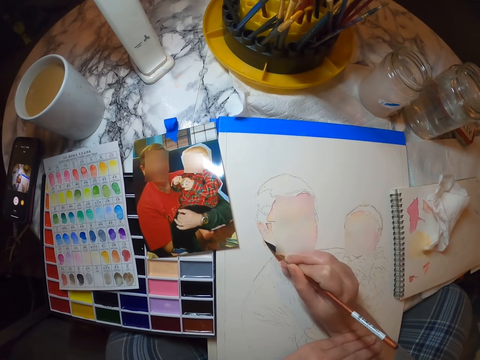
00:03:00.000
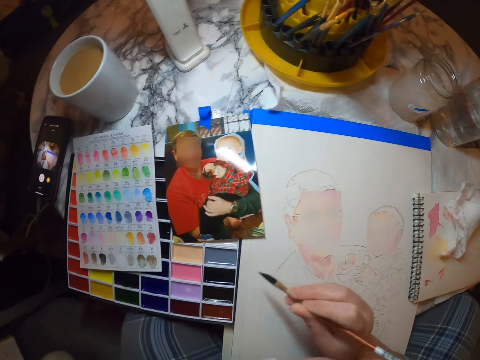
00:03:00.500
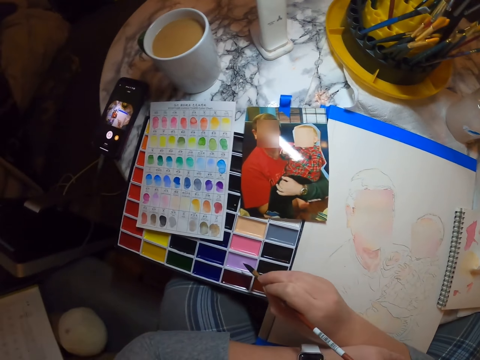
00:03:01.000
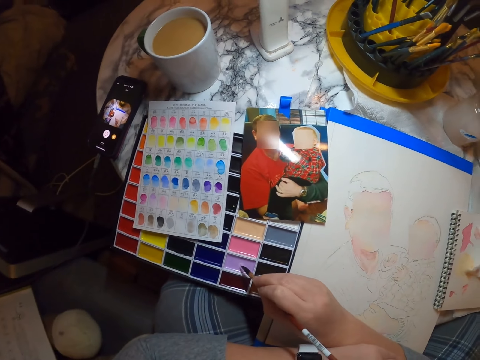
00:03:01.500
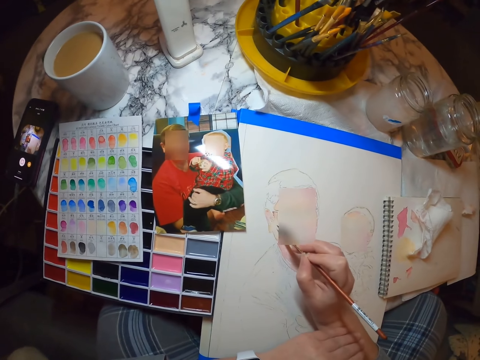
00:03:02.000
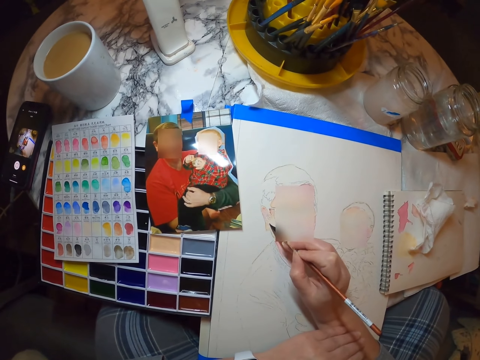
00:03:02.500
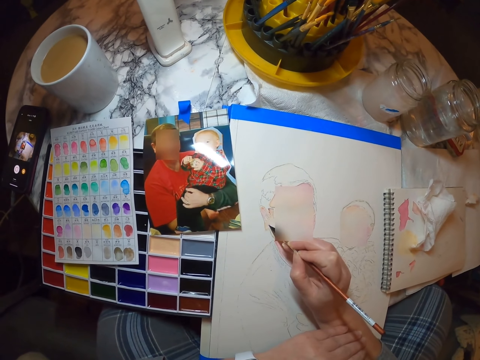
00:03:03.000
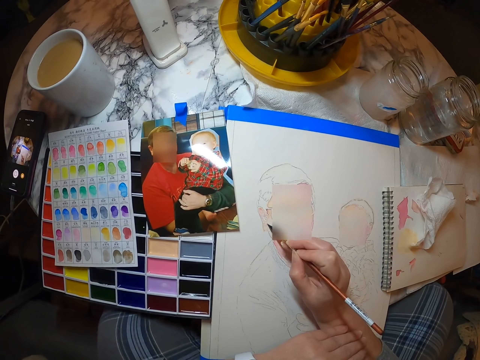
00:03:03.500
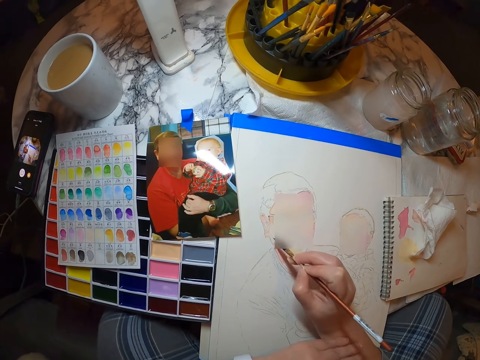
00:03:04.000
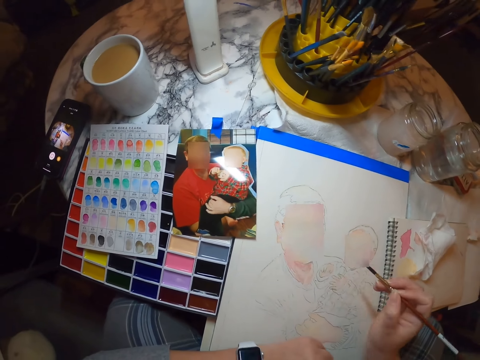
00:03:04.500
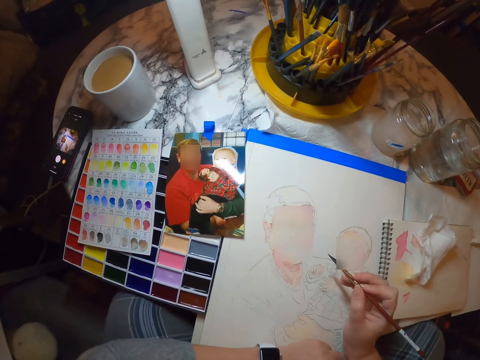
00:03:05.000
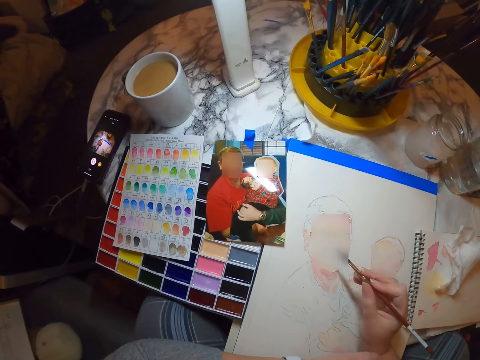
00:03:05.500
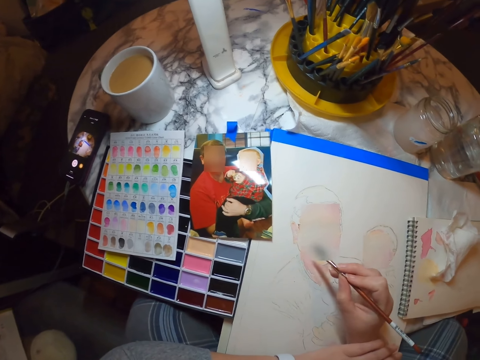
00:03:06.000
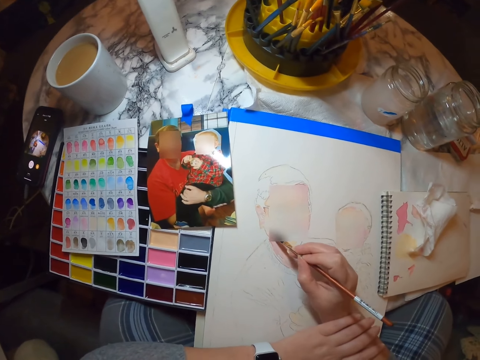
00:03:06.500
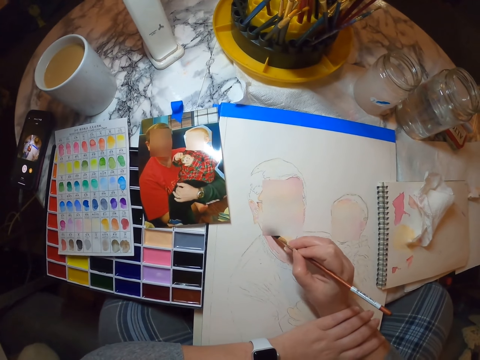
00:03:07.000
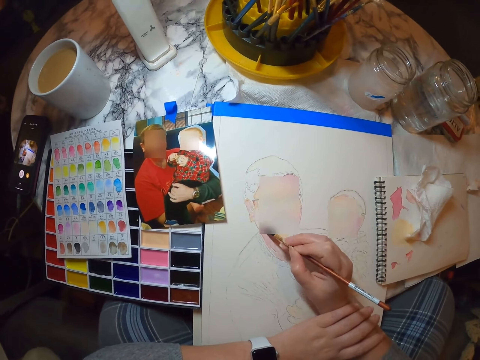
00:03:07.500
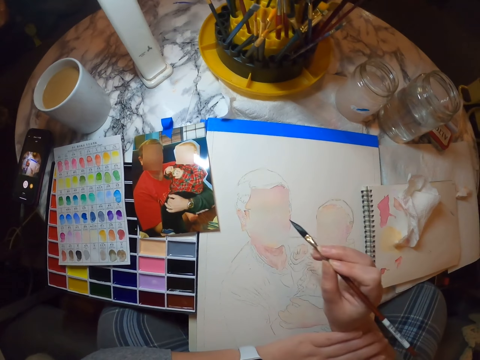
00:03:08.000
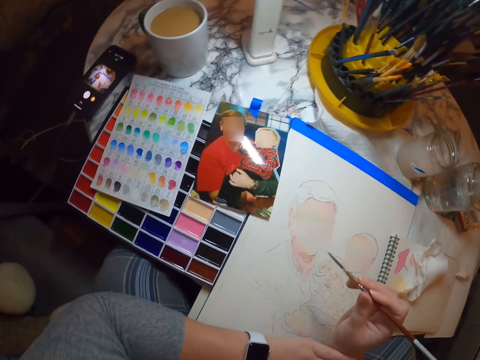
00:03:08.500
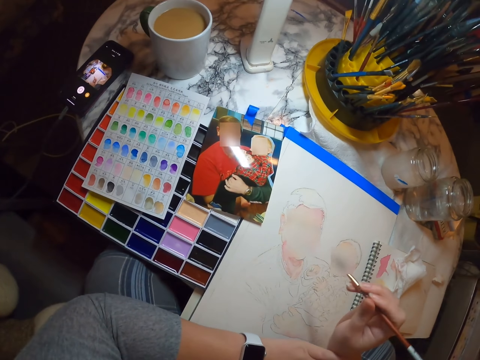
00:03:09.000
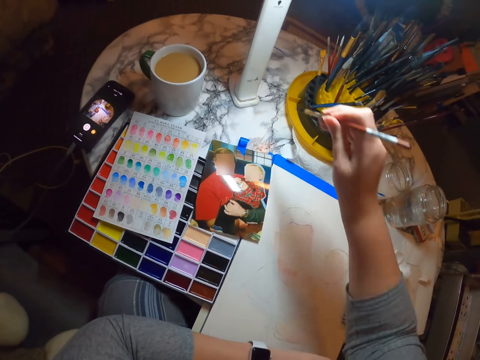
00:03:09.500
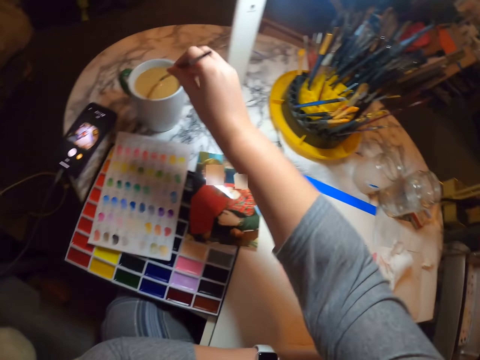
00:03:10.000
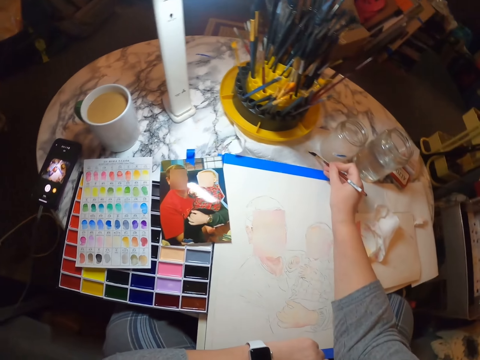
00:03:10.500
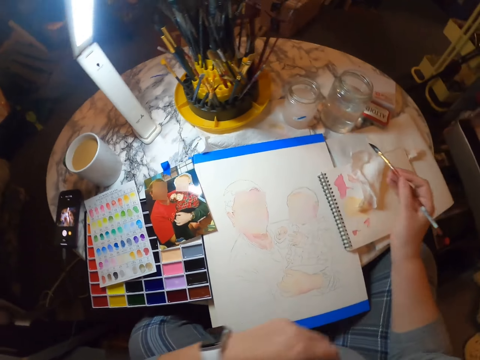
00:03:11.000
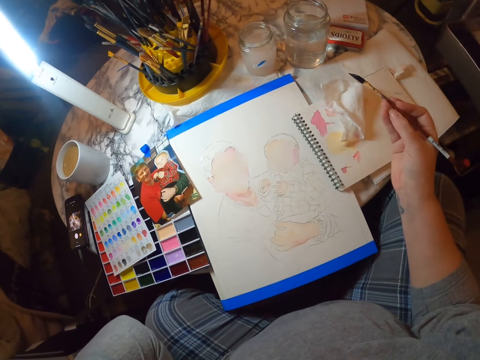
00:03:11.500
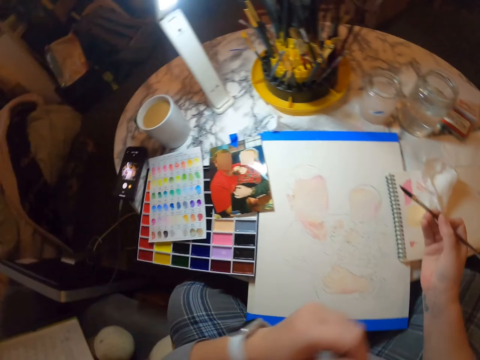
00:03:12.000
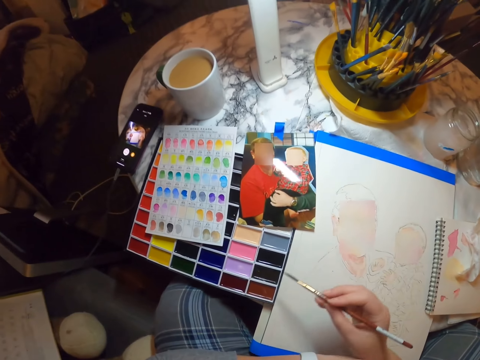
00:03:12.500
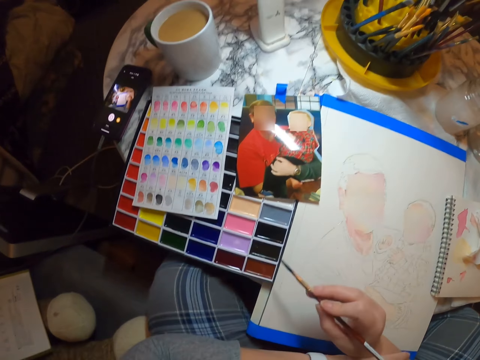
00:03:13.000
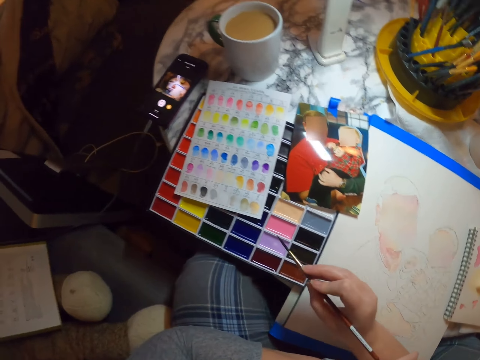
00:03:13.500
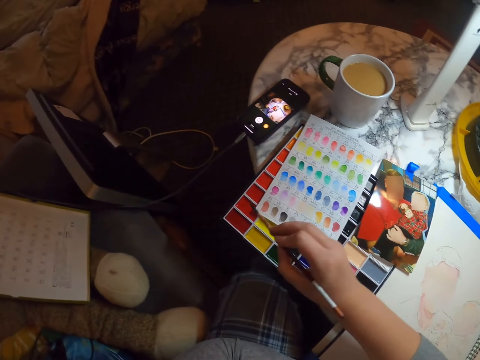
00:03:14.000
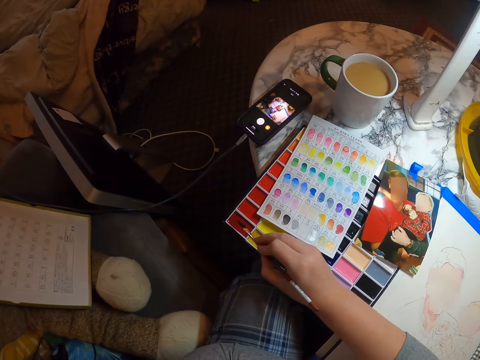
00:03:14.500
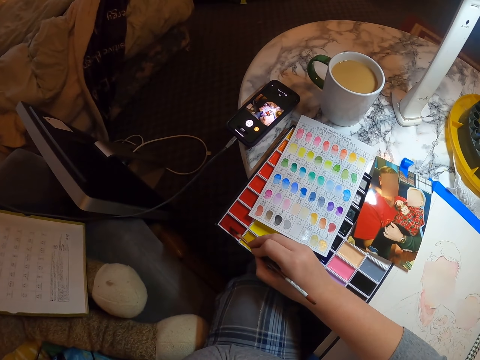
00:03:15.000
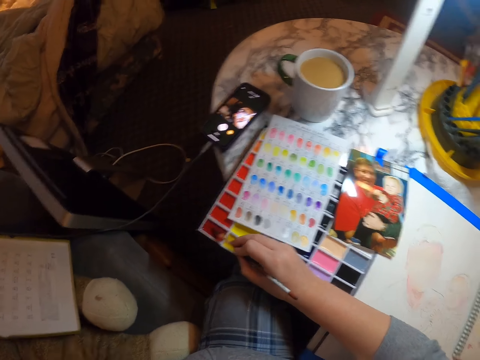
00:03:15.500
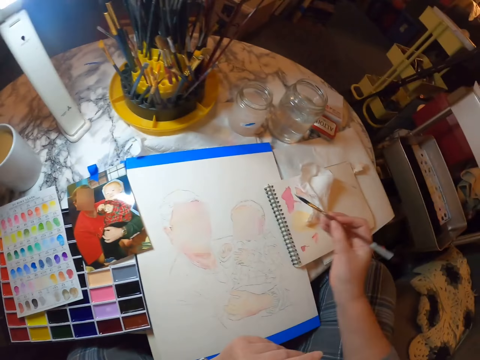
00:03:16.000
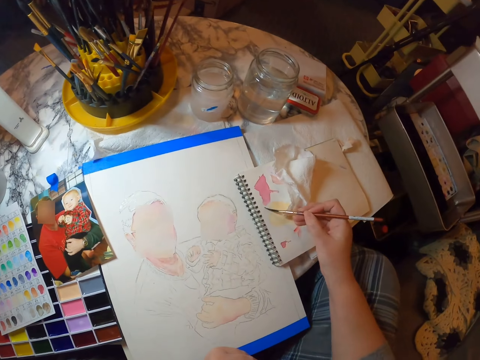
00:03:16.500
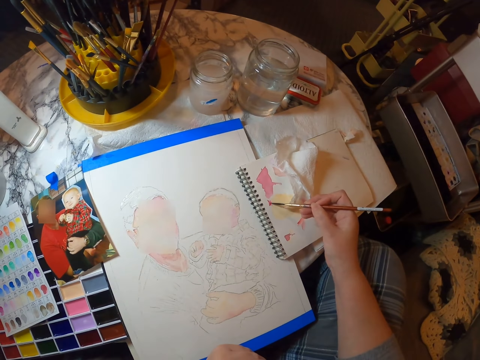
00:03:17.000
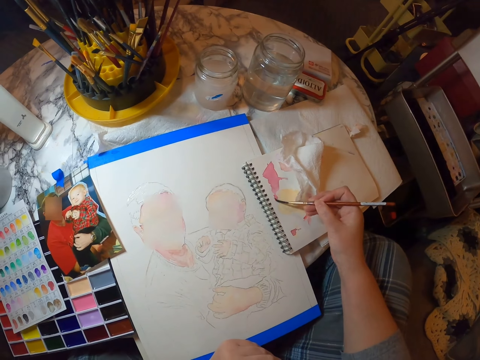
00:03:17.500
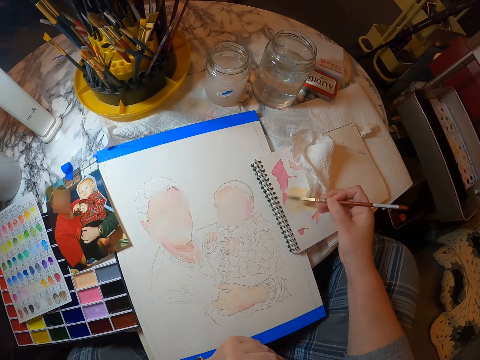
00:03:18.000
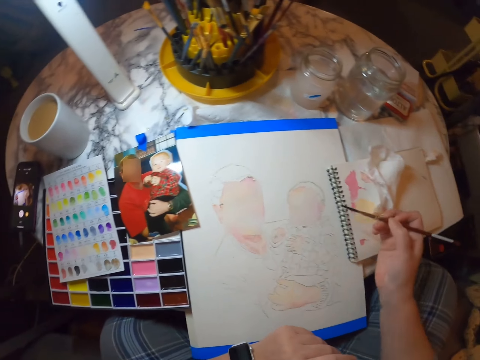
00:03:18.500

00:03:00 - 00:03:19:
The camera wearer dips the brush in paint. They paint the picture in the painting book. They dip the paint brush in water in a mug. They dip the brush in paint. They paint on paper.

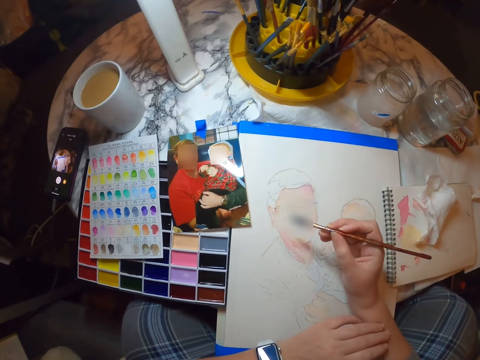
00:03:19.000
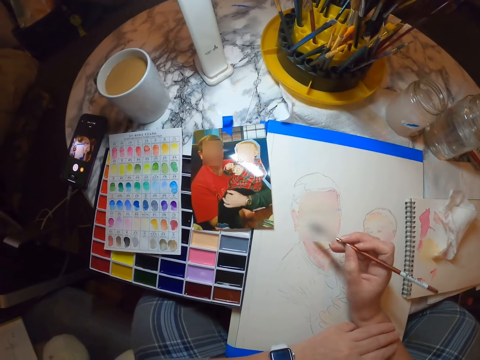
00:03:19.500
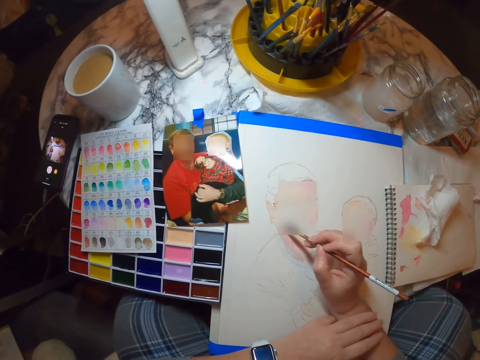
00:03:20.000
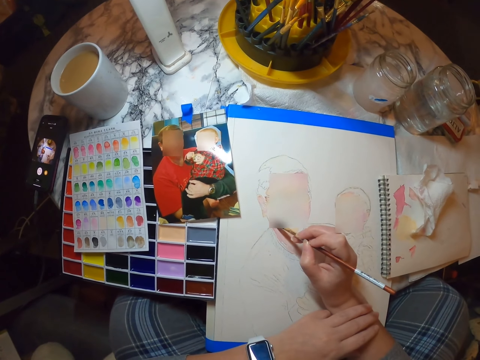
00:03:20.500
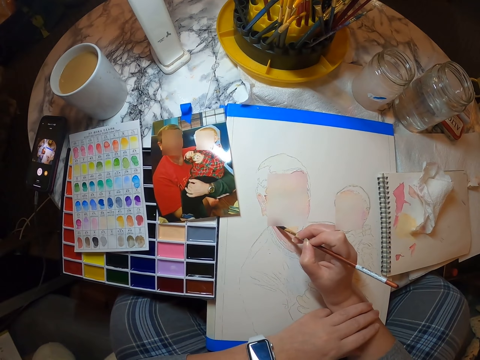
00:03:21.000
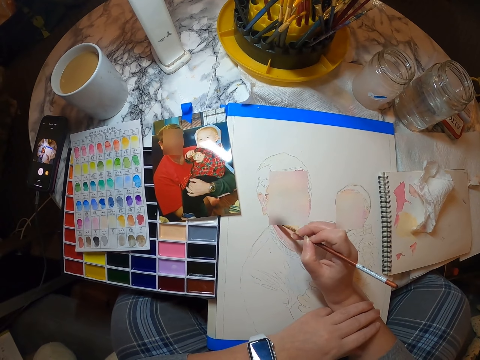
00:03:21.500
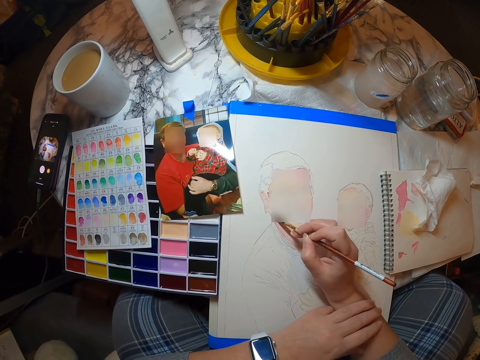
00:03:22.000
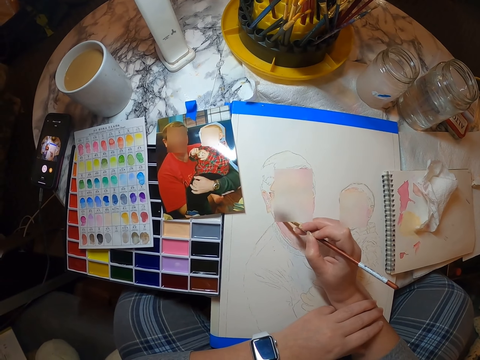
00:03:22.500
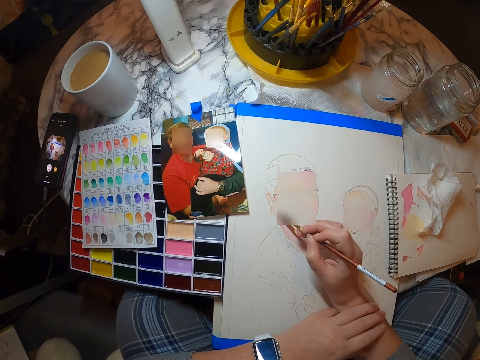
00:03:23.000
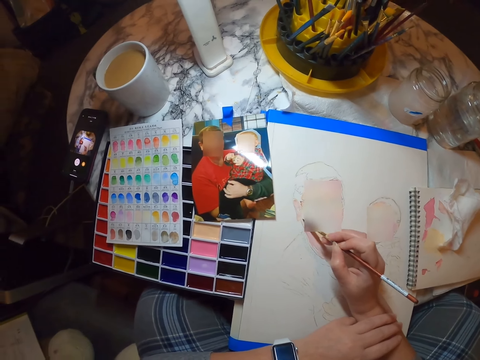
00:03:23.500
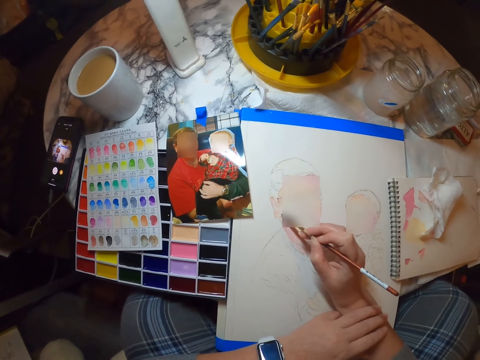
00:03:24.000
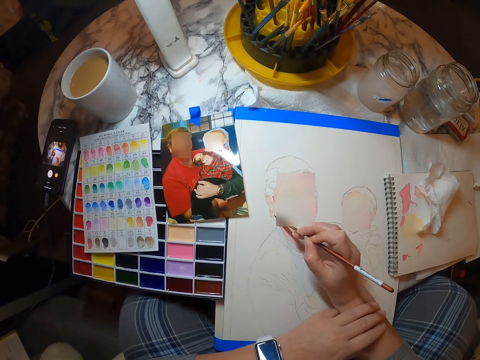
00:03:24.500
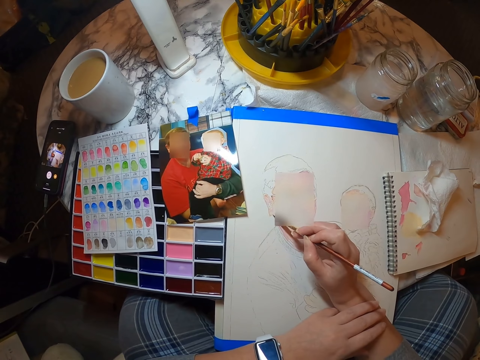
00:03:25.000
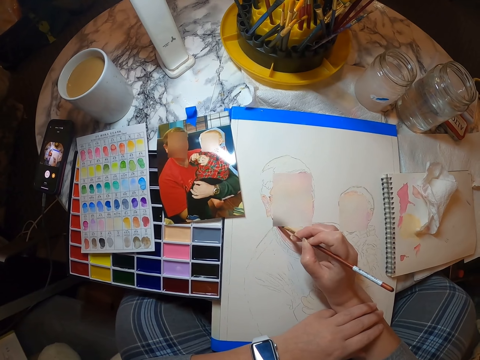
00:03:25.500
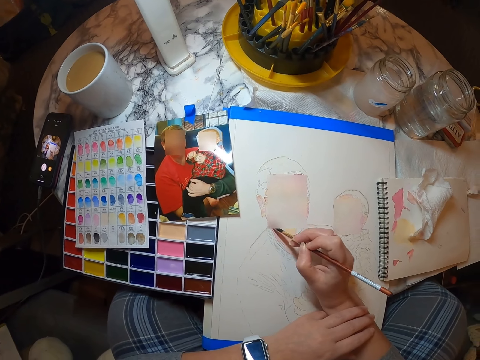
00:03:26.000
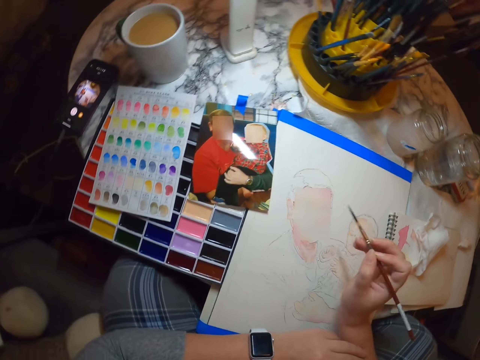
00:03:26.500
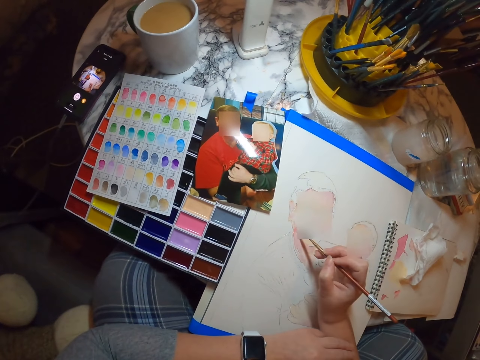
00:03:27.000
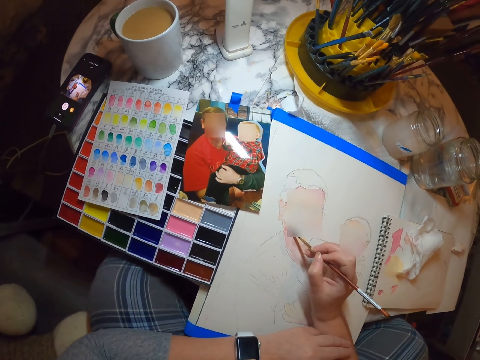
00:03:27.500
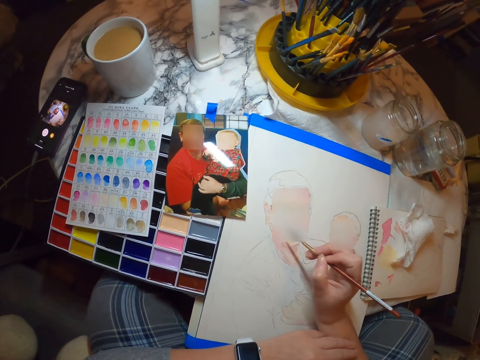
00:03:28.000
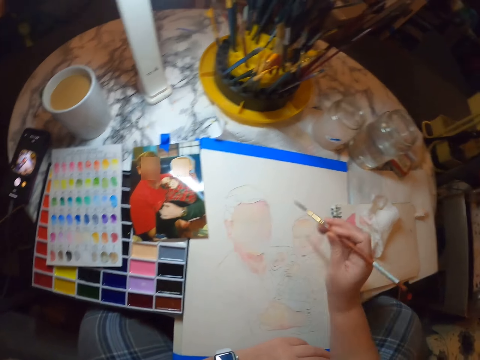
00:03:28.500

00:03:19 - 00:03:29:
The camera wearer paints the picture in the painting book.
